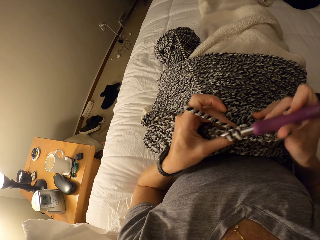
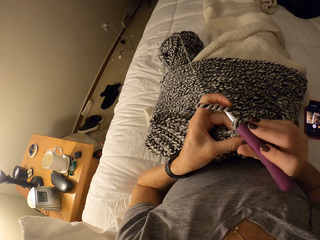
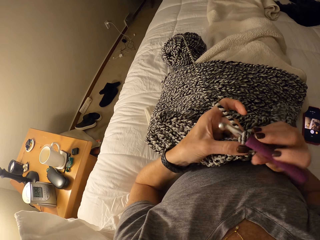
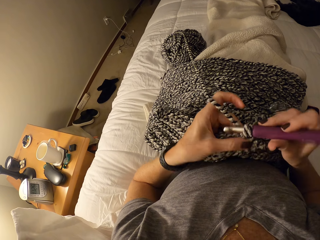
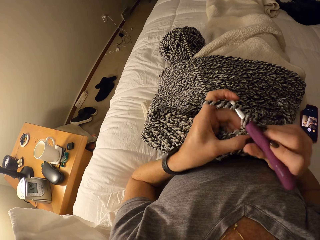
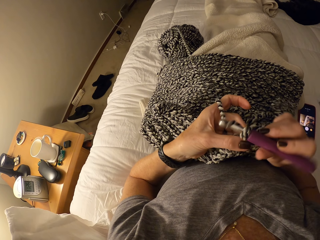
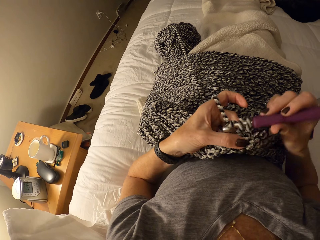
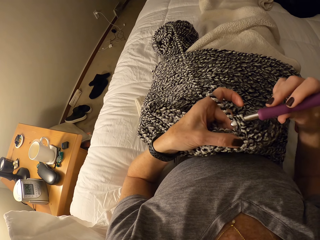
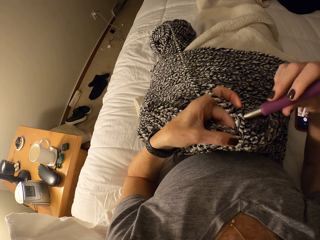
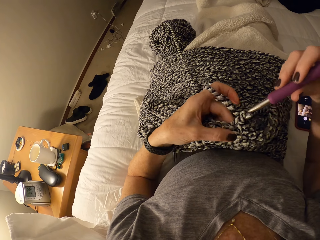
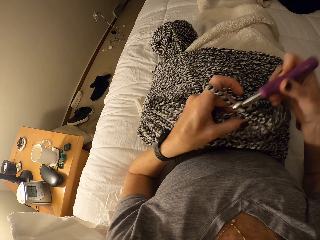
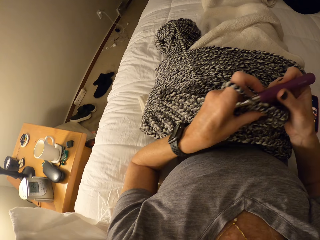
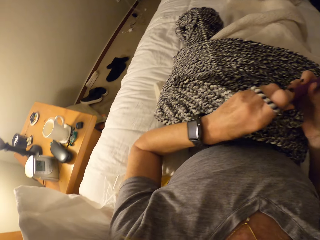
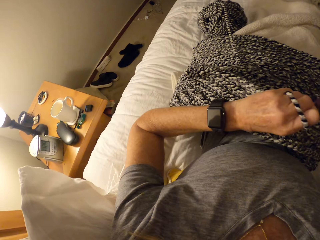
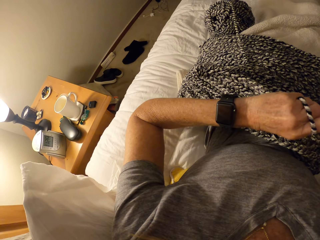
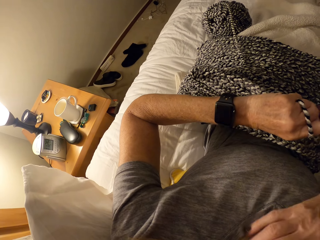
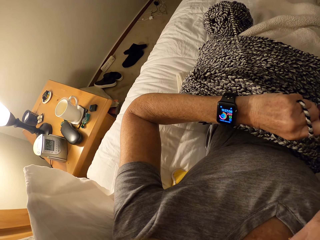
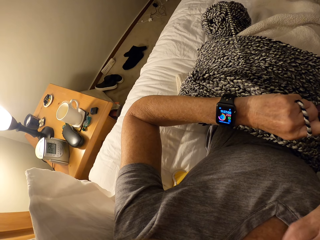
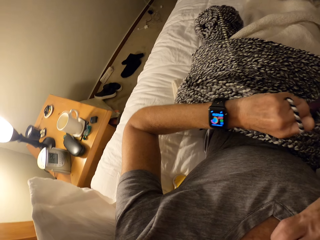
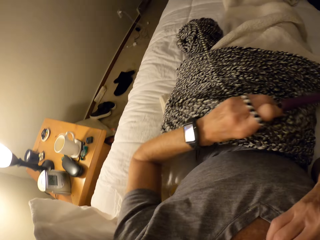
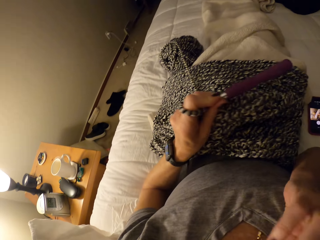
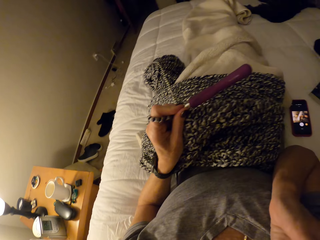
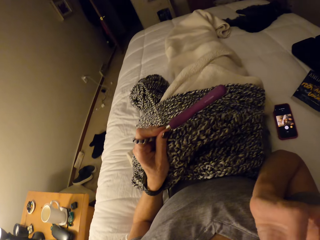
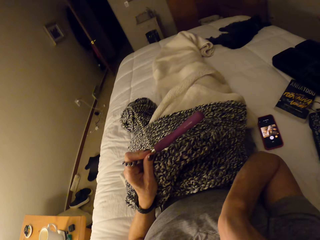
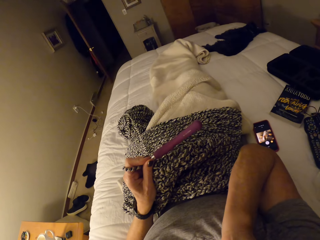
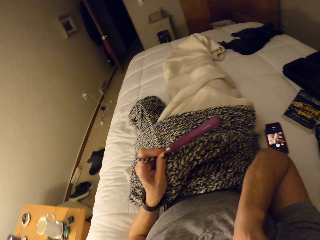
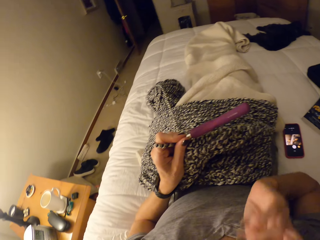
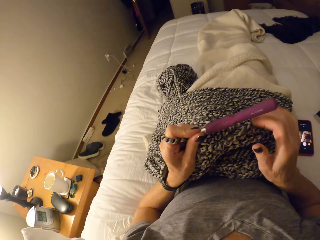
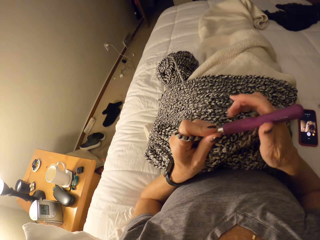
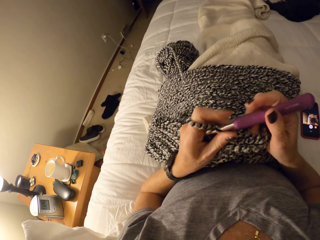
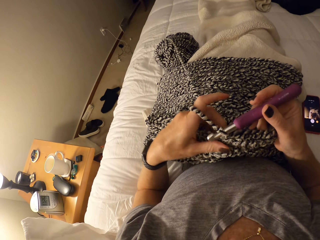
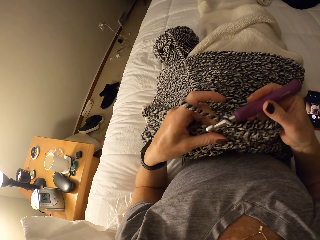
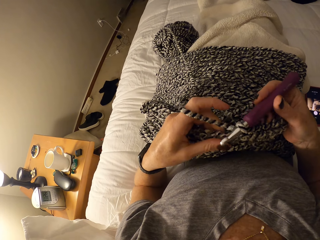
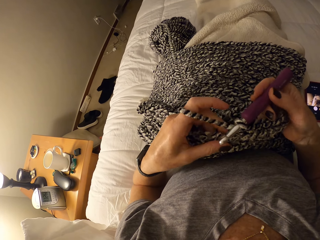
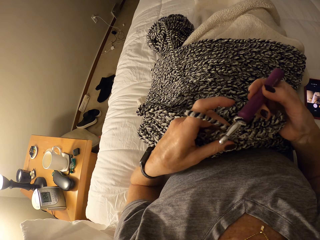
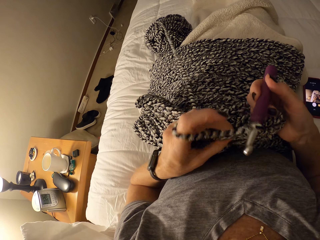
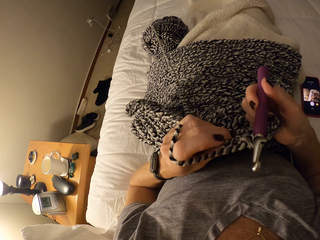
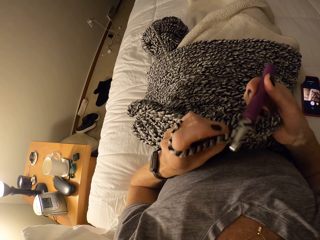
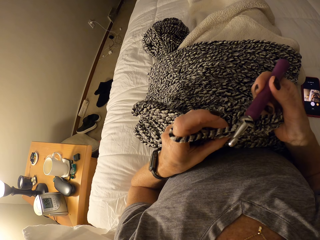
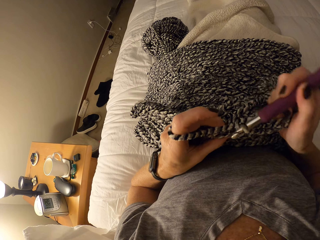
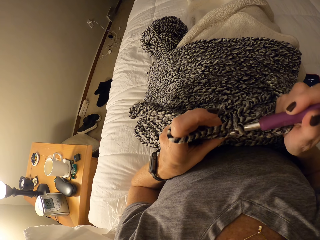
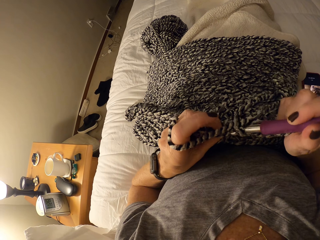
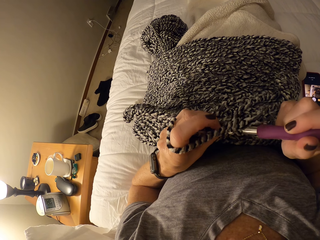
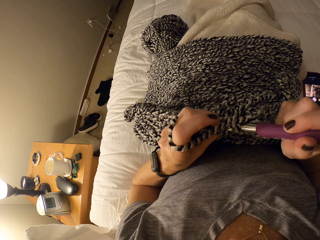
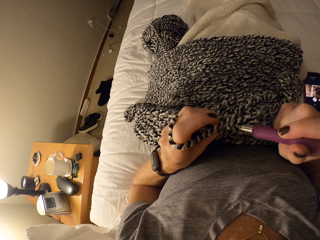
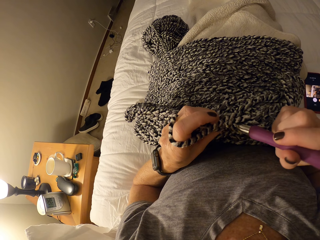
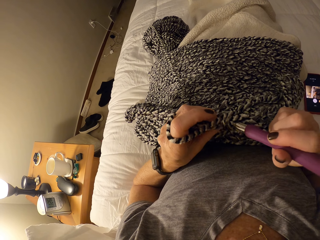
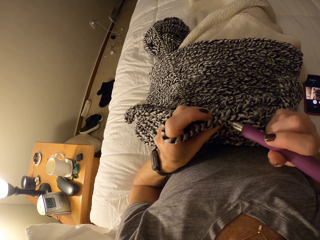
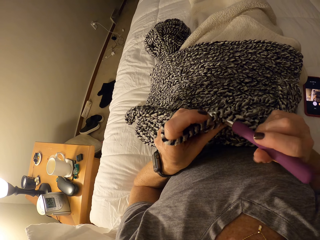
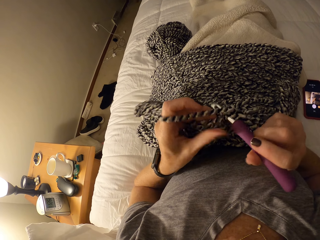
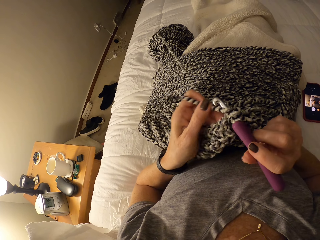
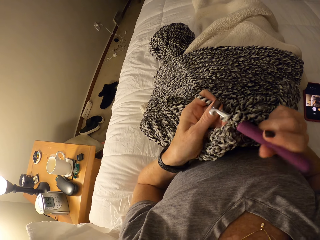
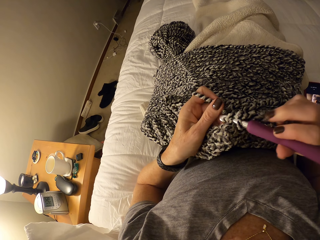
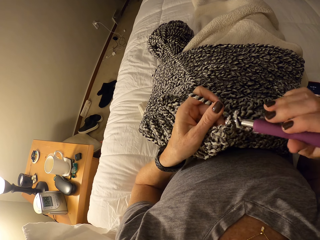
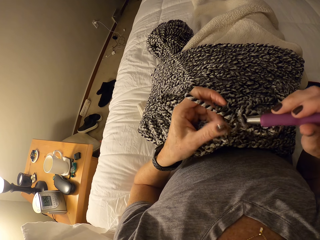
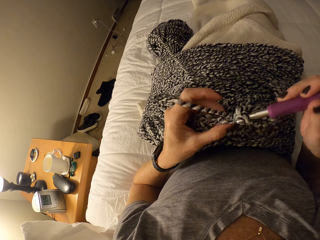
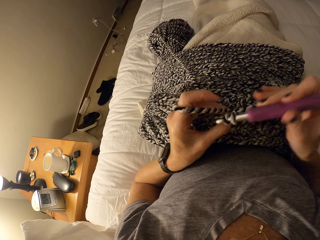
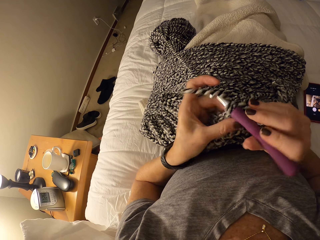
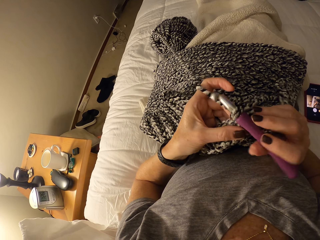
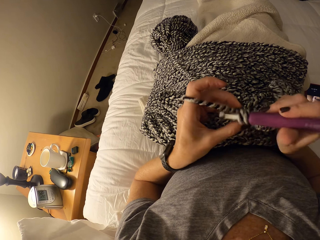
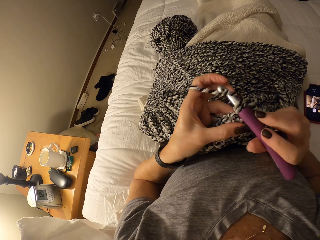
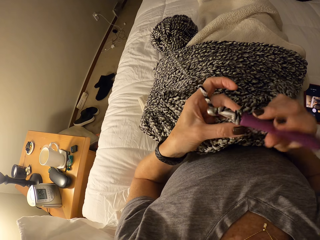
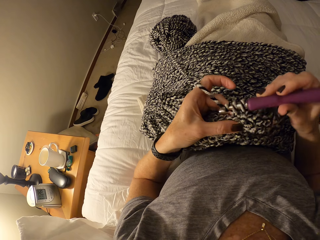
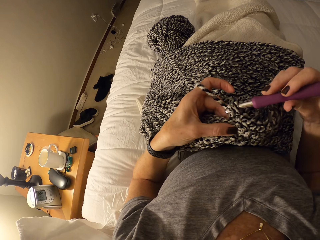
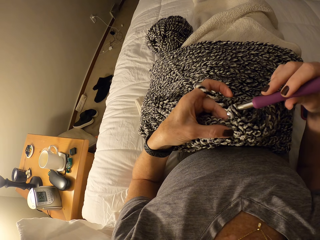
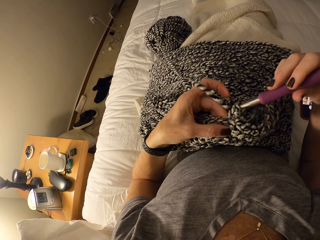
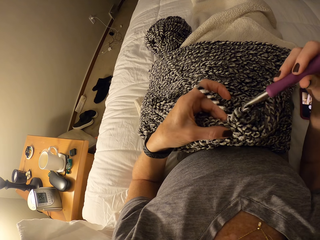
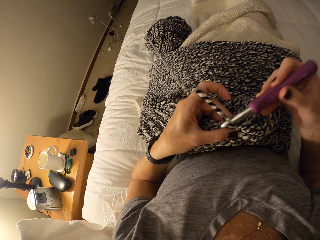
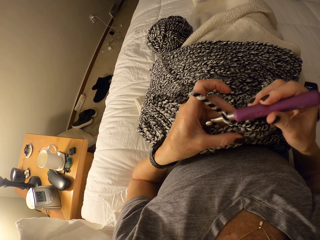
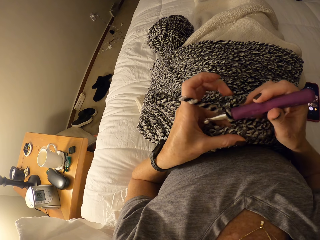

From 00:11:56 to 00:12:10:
The camera wearer looks at a wristwatch on her left wrist. She raises her right hand to her face. She wipes her face. She holds the crochet hook with her right hand. She checks the edges of the crochet. She crochets a garment using a yarn and the hook.

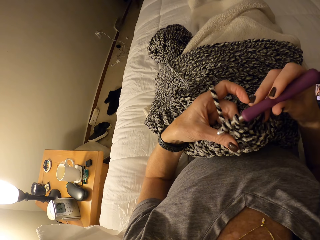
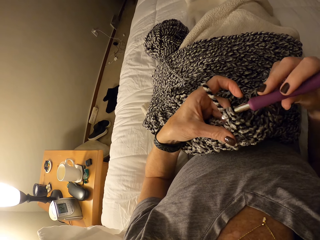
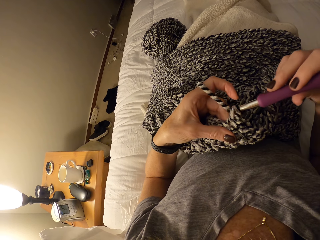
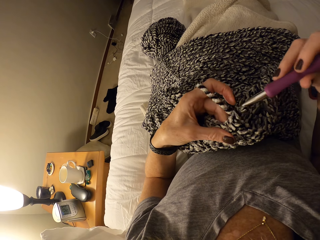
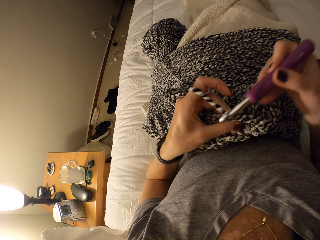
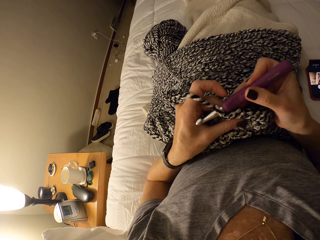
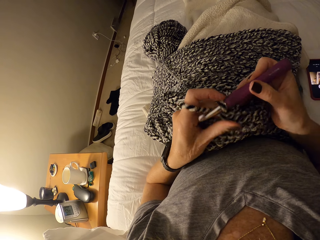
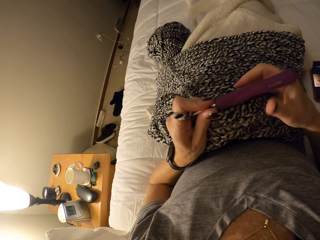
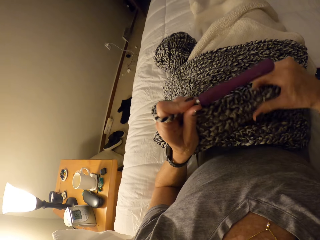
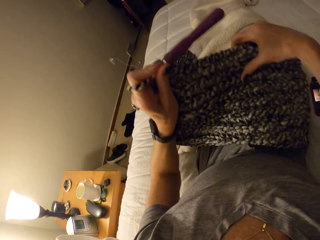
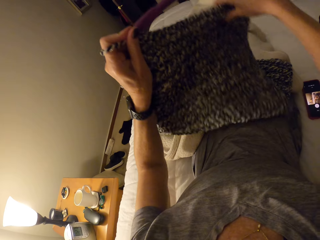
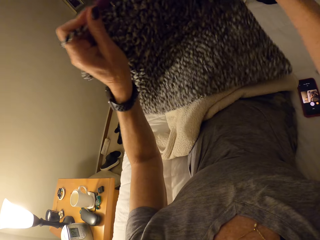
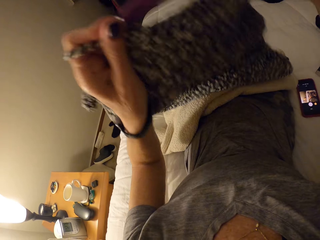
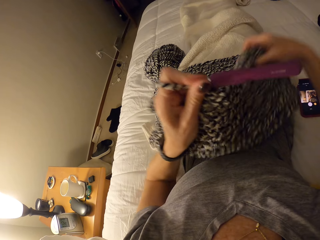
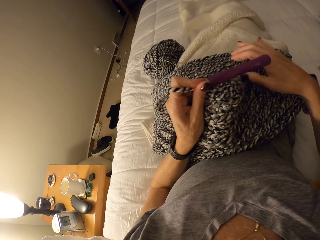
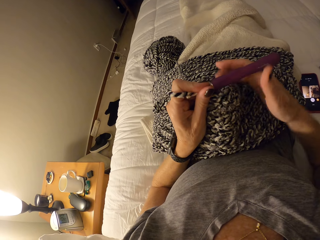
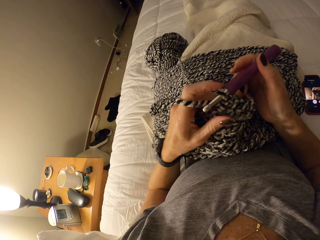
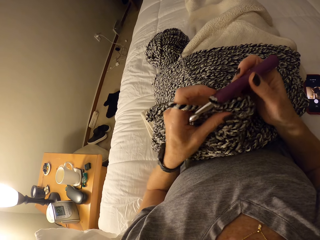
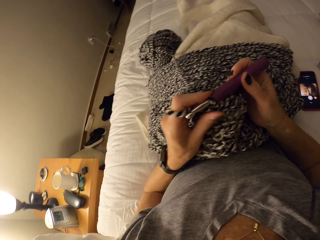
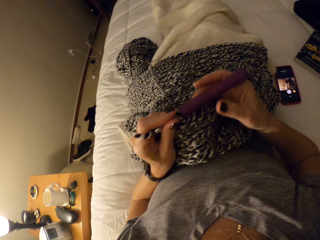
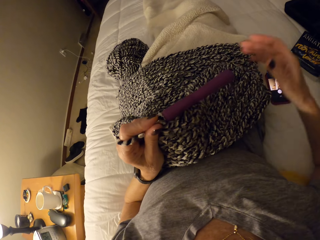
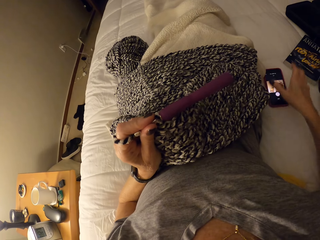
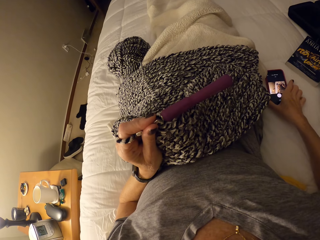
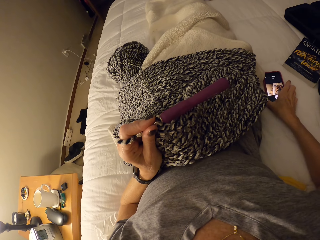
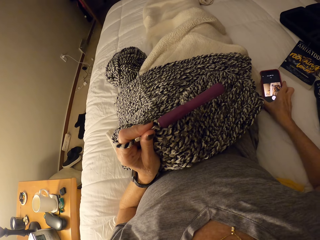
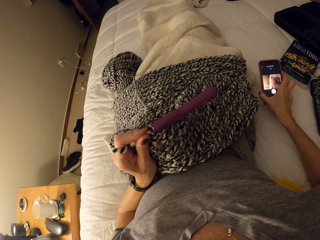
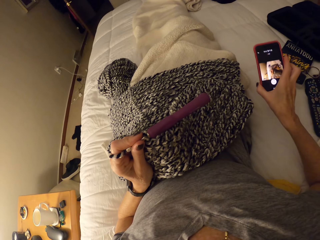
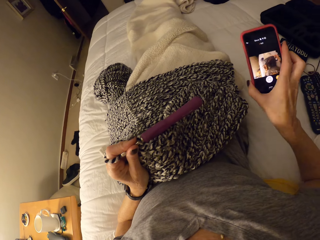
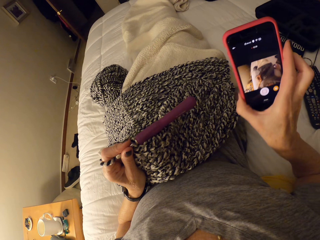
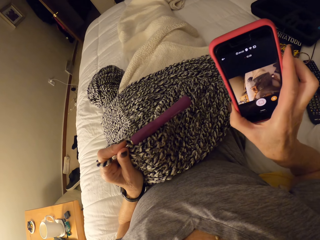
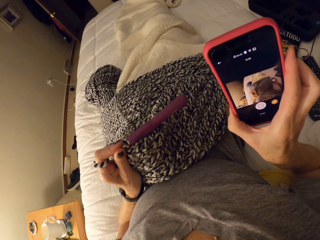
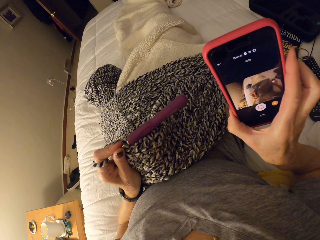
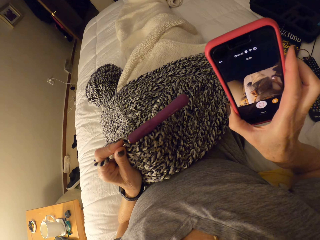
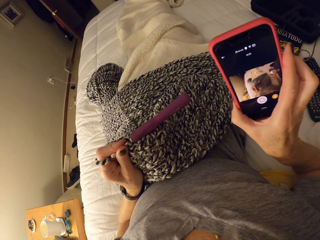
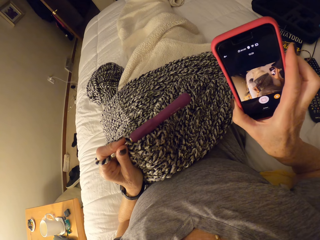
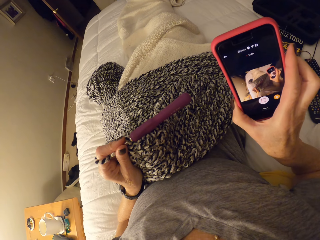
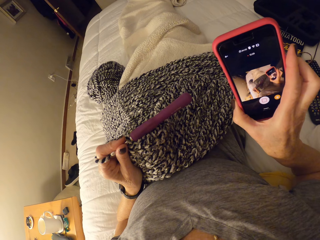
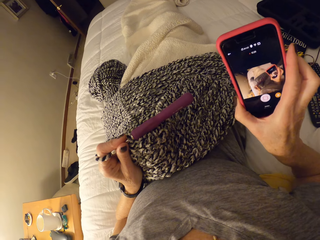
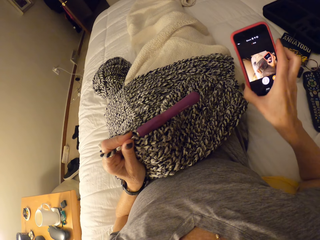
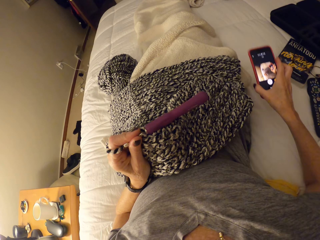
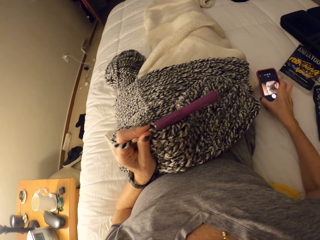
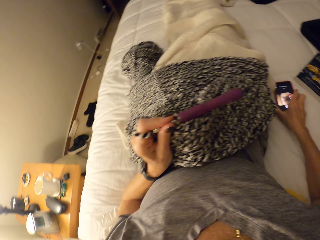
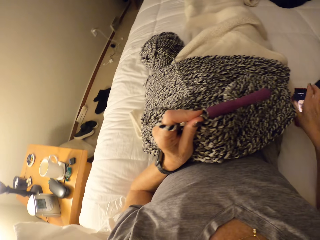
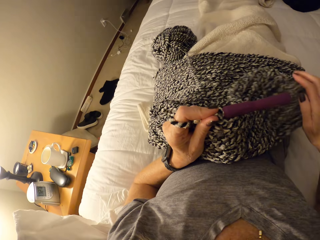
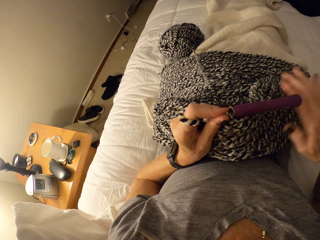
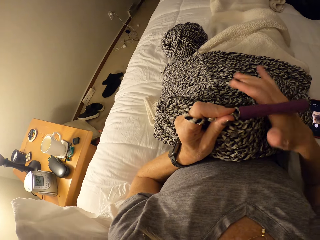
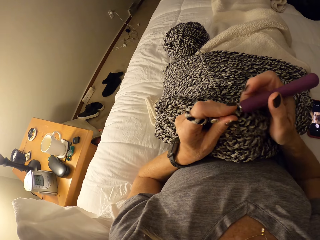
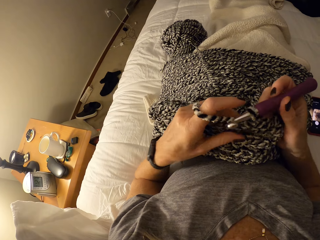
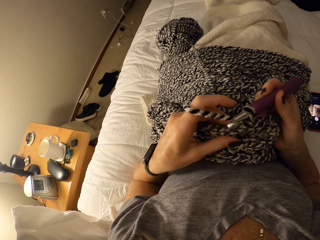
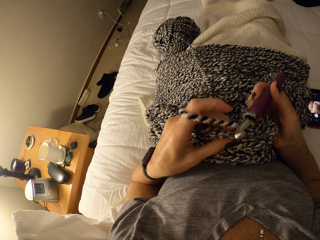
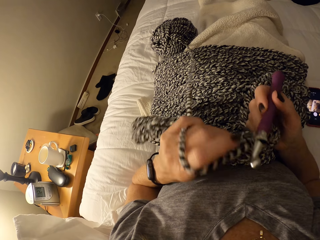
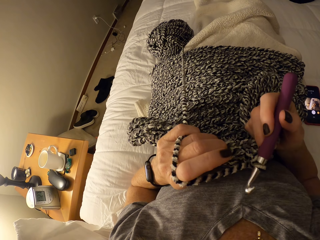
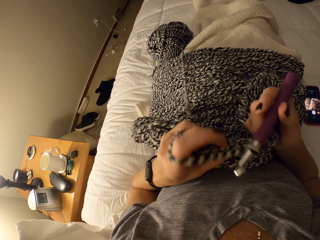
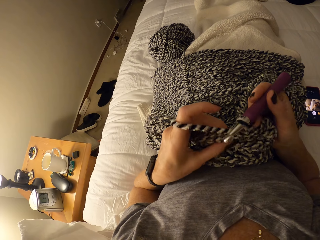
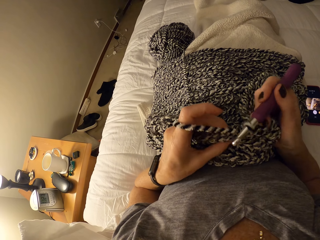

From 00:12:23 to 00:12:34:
The camera wearer passes the crochet hook in her right hand to her left hand. She adjusts the crochet on her lap with her two hands. She passes the crochet hook in her left hand to her right hand. She passes the crochet hook in her right hand to her left hand. She picks up a phone by her side on the bed with her right hand. She looks at the phone screen. She drops the phone by her side on the bed. She passes the crochet hook in her left hand to her right hand. She checks the edges of the crochet.
